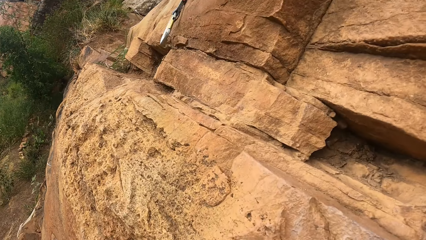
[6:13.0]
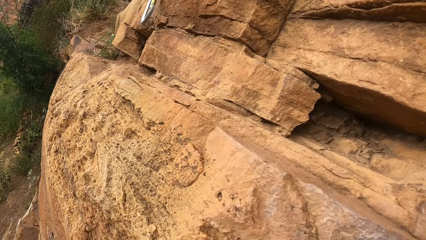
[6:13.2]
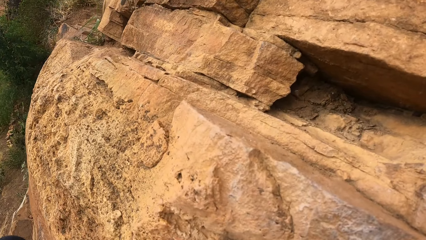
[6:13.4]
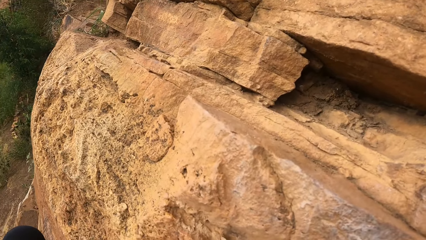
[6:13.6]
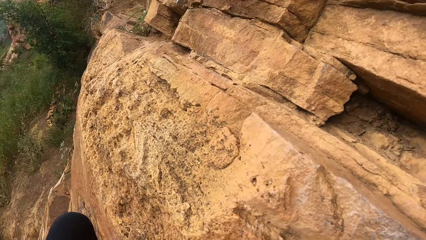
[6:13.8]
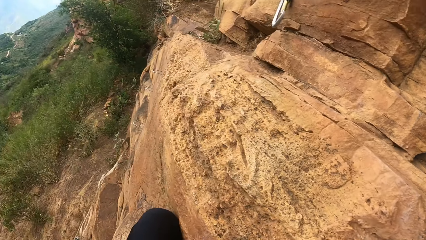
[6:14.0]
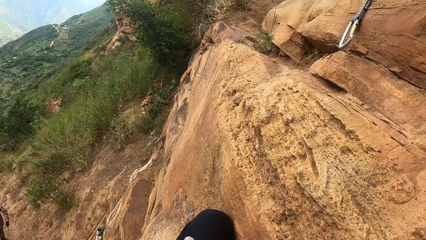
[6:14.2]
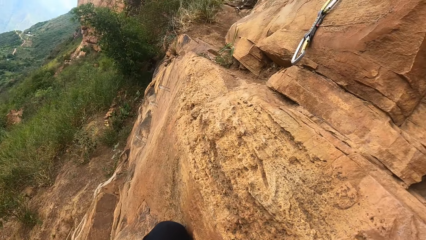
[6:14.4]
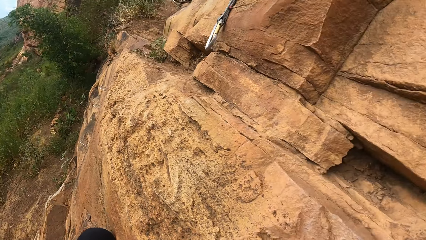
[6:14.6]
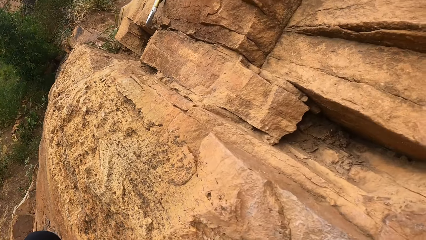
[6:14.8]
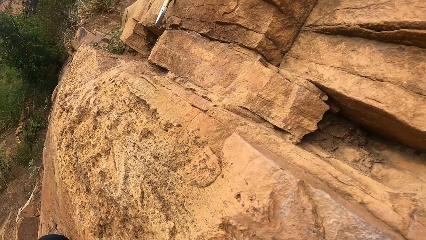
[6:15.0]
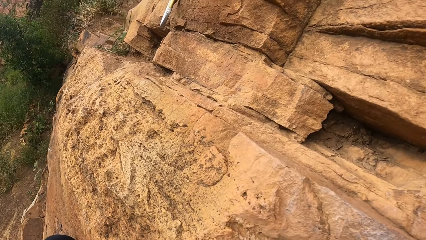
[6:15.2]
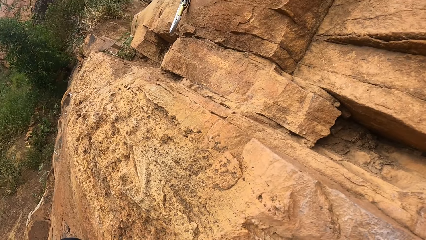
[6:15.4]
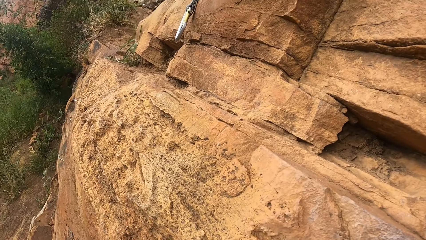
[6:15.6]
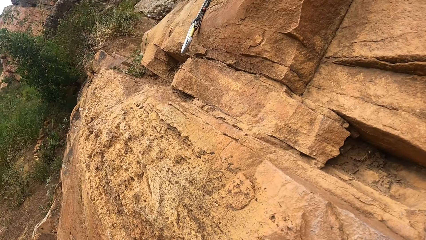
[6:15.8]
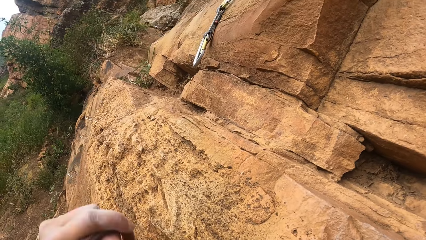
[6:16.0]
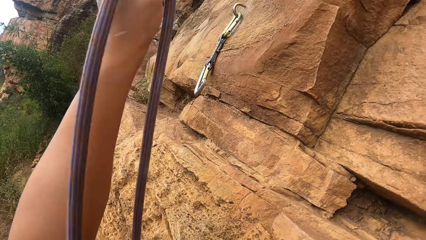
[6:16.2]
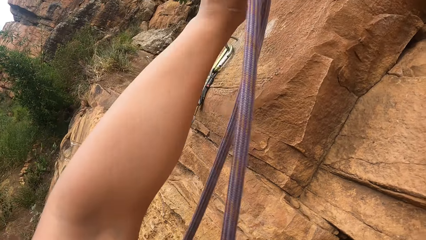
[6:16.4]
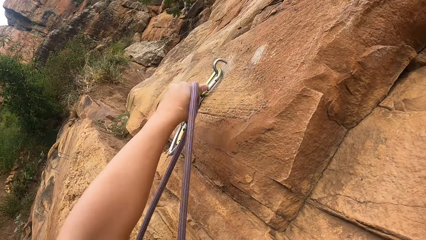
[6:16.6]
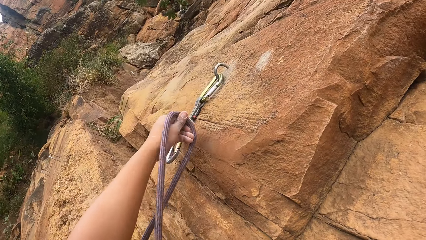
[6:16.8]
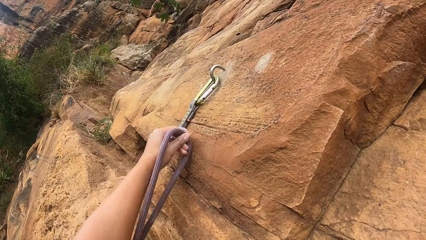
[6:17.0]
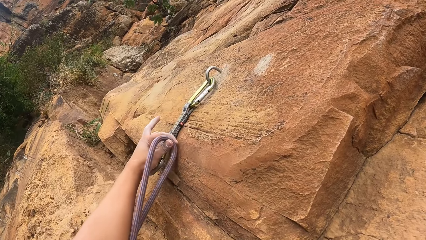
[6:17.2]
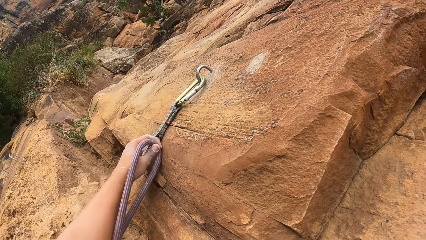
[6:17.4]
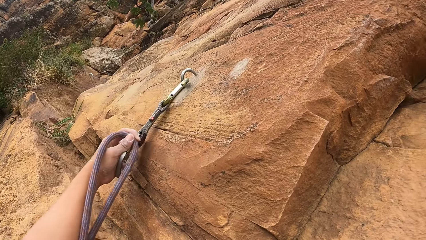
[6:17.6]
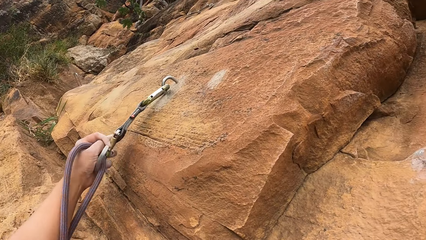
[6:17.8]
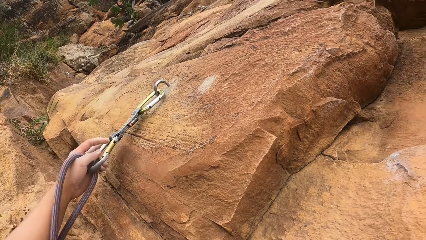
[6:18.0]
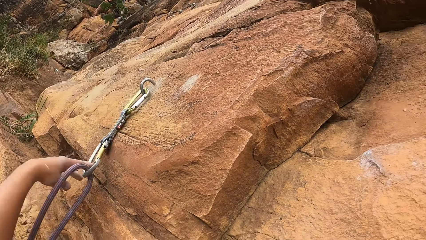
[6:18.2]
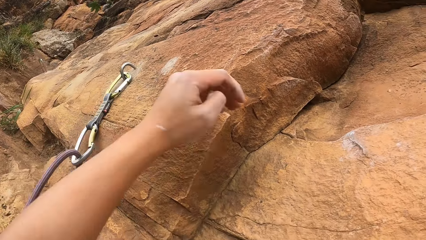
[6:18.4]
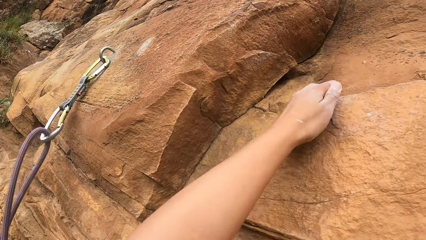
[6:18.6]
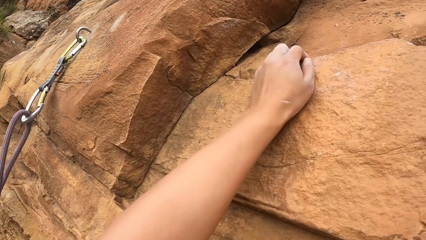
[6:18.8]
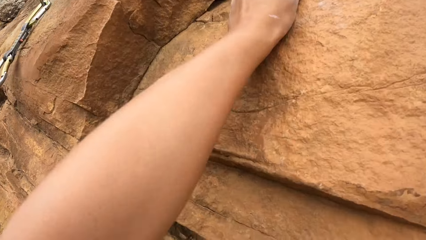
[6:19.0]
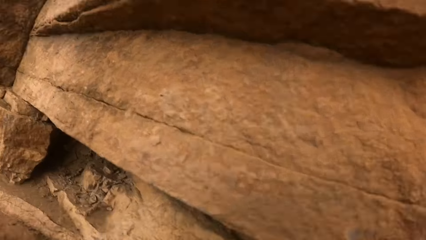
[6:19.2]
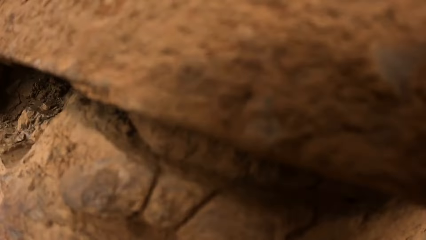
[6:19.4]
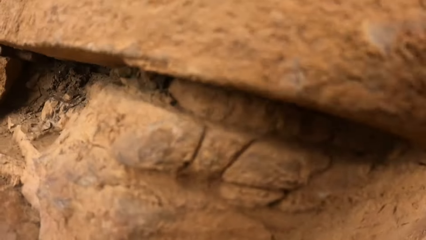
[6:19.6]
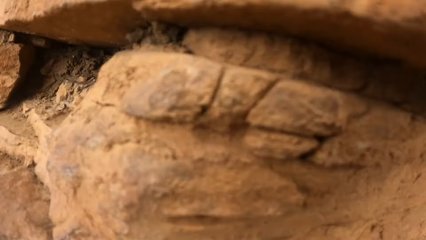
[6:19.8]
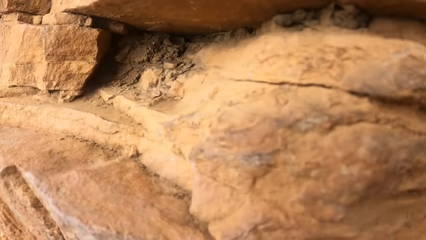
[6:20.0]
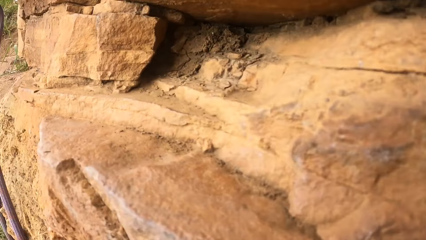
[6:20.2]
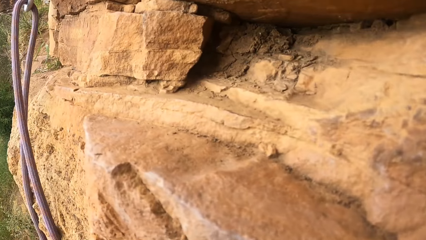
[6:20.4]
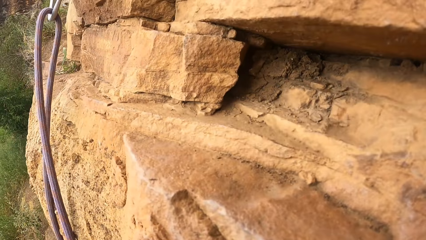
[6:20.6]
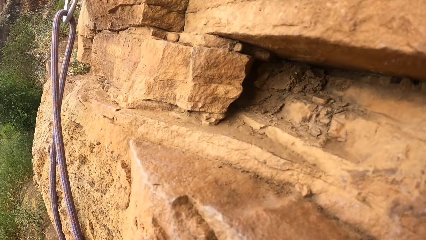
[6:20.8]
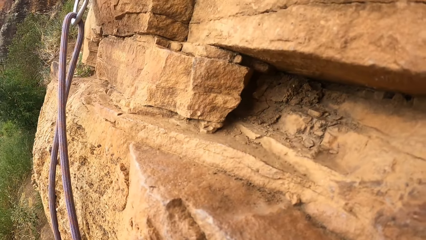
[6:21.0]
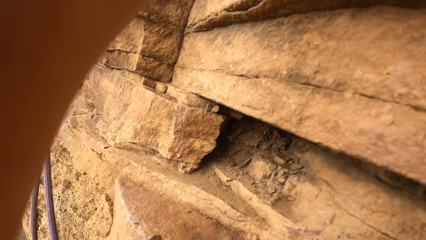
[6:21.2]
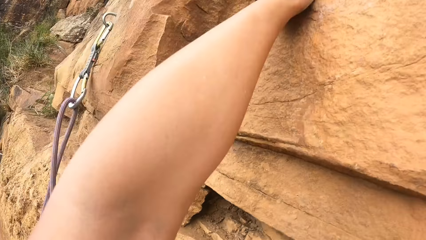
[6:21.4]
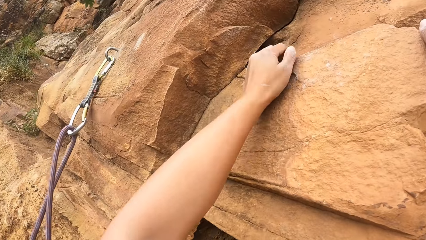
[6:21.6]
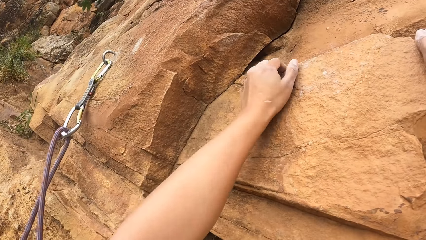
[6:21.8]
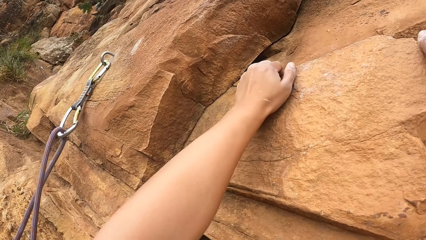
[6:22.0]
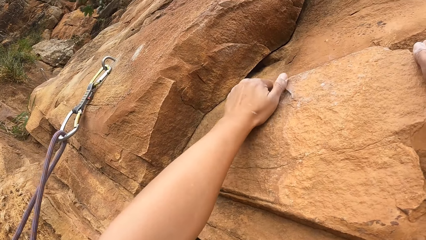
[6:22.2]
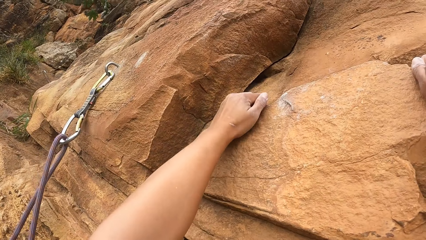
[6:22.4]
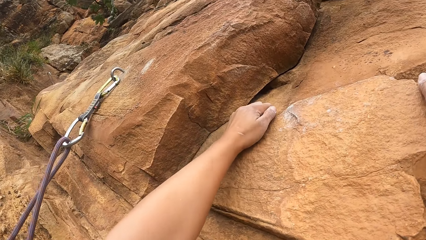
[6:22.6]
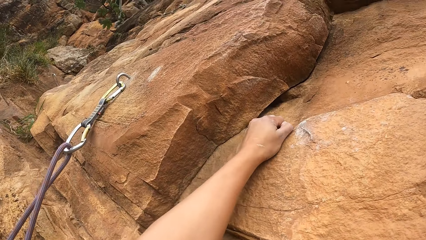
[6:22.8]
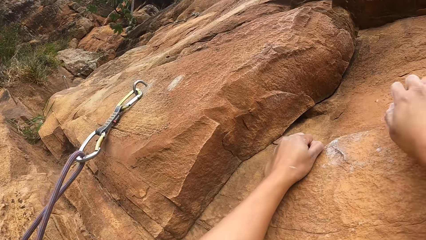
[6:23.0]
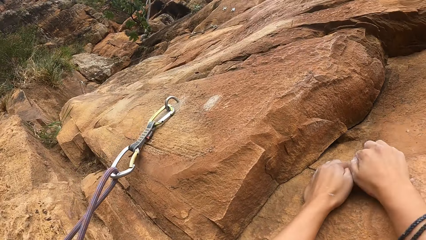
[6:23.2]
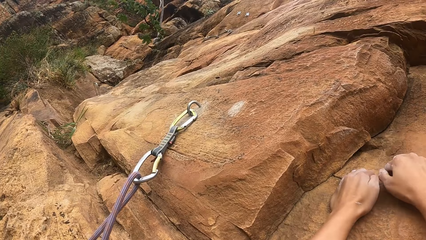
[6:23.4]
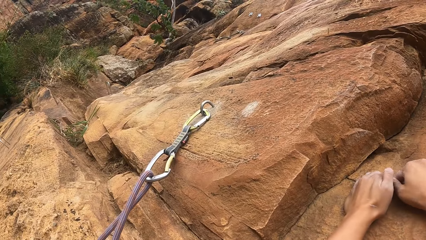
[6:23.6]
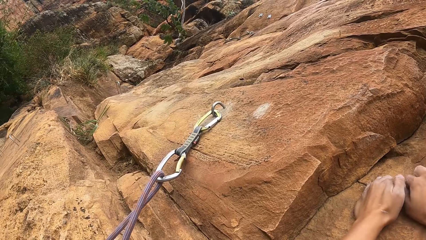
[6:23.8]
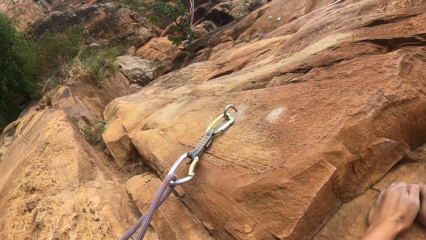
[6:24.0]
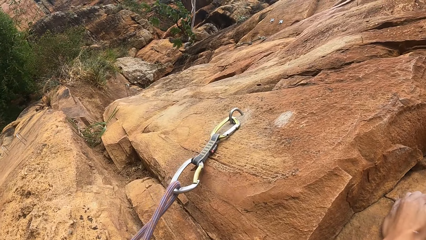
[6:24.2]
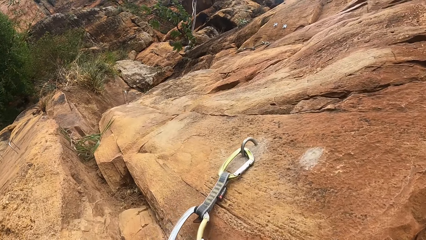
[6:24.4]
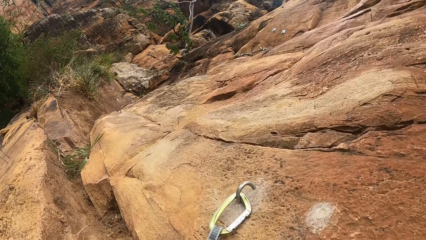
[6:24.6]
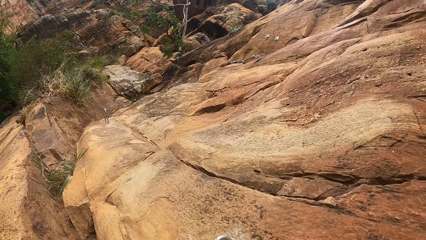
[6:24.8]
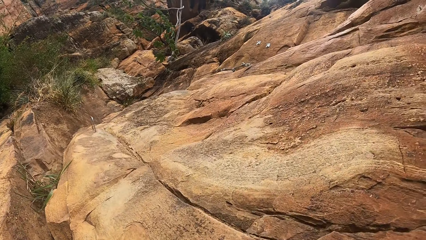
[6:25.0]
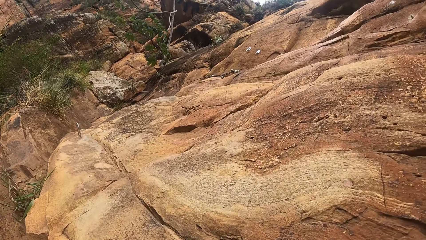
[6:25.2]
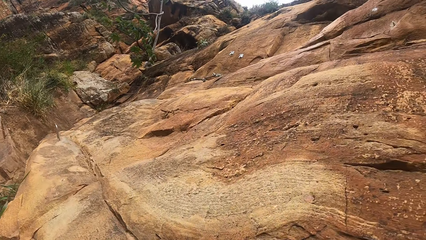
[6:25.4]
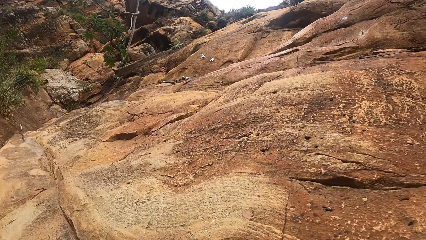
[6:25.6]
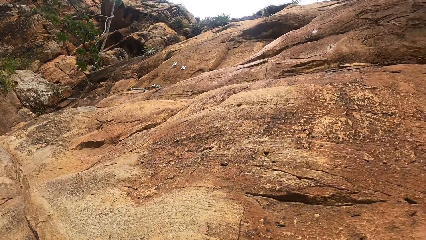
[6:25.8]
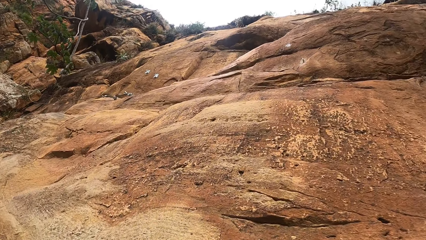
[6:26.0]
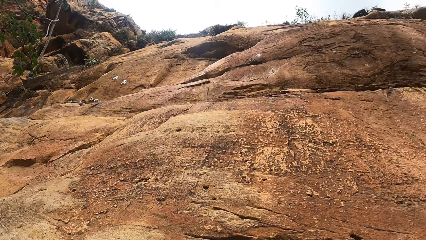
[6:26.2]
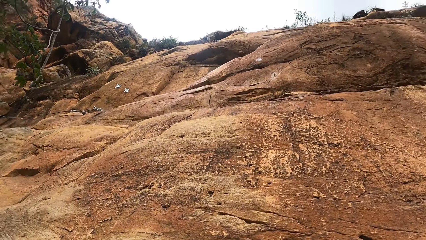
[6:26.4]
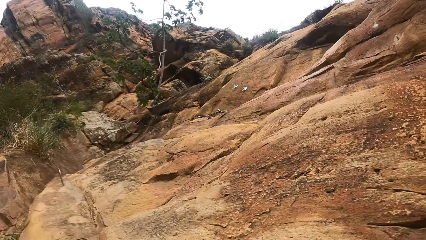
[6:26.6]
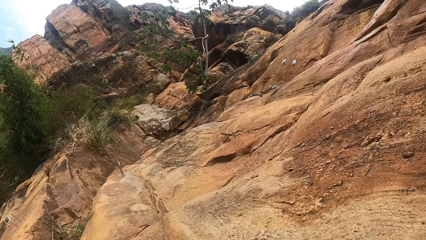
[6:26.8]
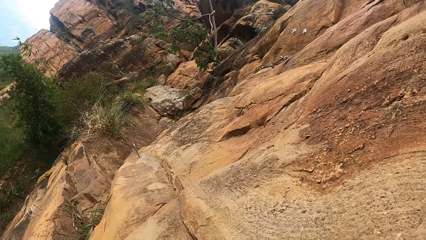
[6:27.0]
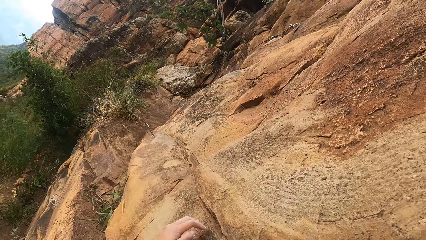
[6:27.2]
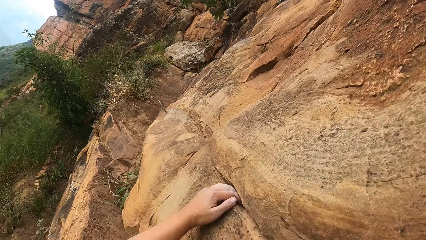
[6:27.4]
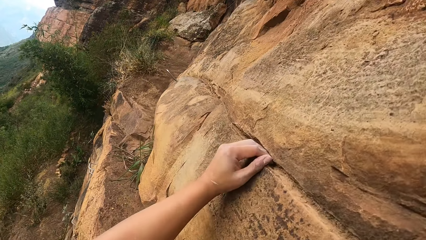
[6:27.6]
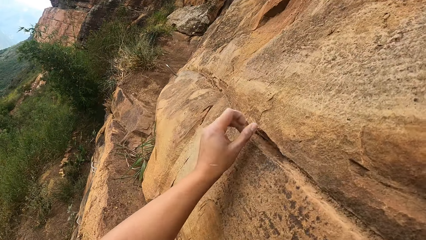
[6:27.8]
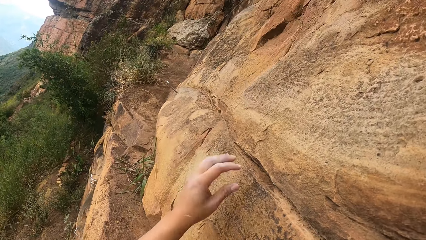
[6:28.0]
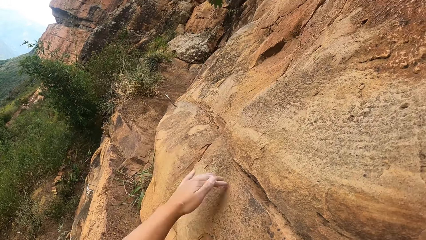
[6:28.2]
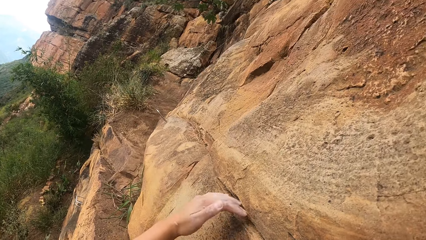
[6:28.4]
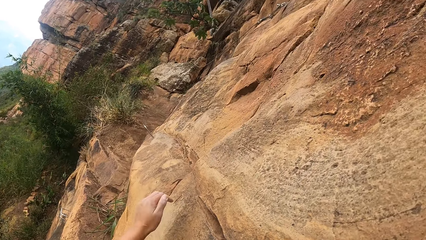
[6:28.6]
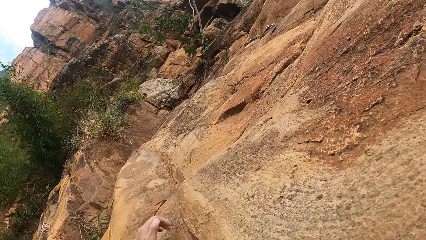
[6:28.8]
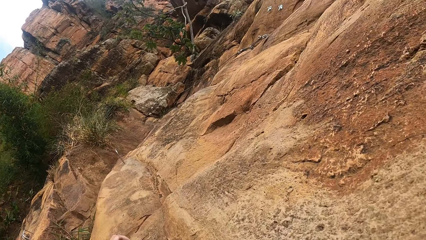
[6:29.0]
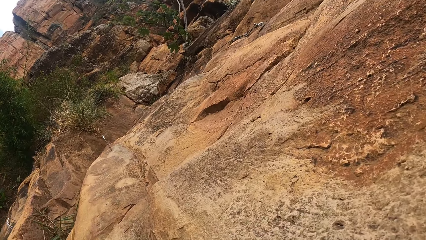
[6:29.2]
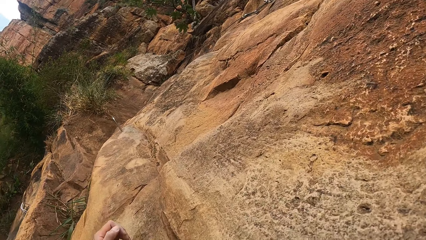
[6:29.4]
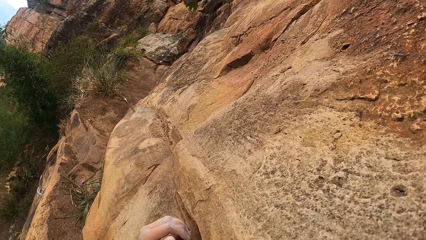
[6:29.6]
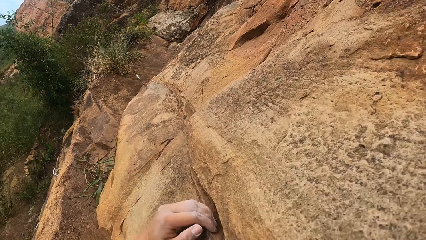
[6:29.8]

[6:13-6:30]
The camera wearer fastens a safety rope on a carabiner. They climb on the rock, cling on a rock cliff, and climb the rock cliff.
